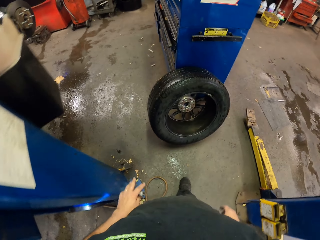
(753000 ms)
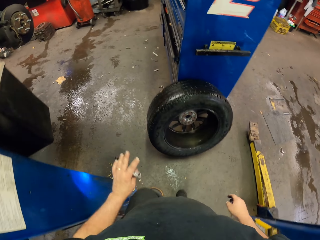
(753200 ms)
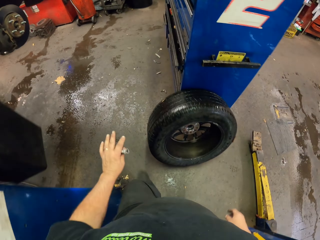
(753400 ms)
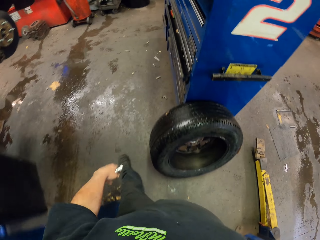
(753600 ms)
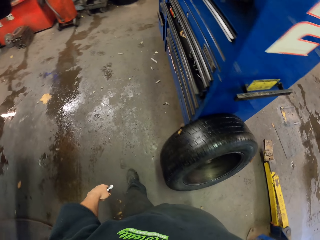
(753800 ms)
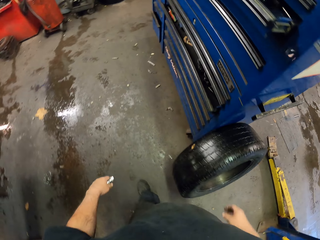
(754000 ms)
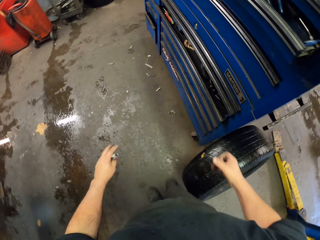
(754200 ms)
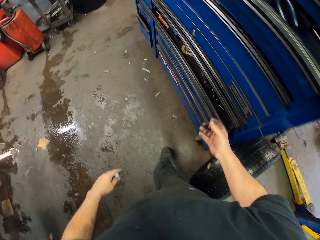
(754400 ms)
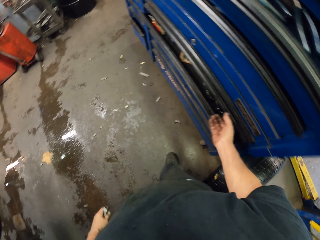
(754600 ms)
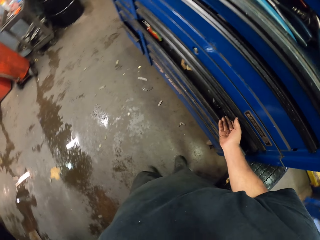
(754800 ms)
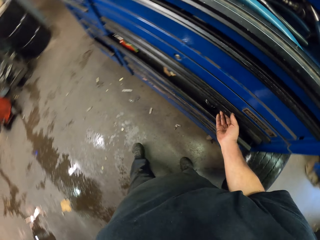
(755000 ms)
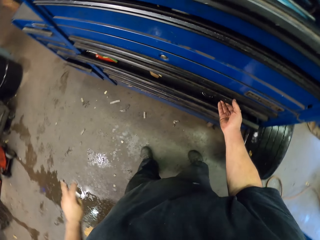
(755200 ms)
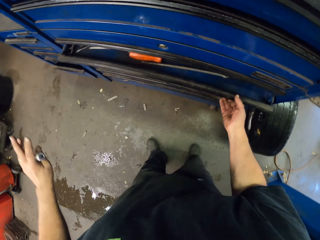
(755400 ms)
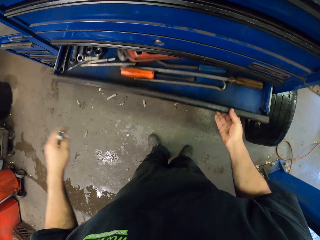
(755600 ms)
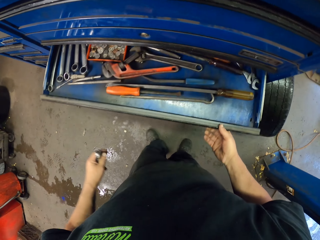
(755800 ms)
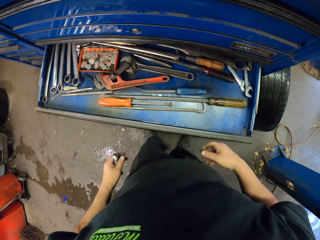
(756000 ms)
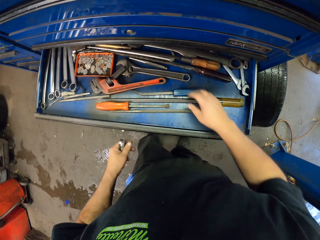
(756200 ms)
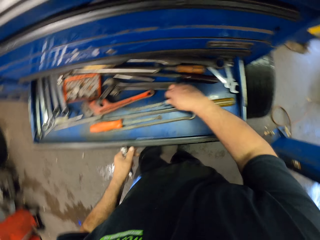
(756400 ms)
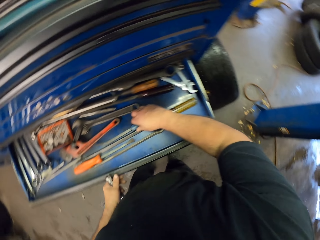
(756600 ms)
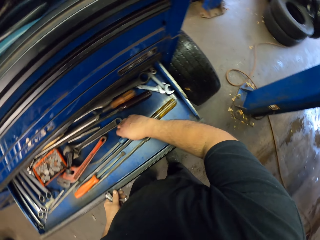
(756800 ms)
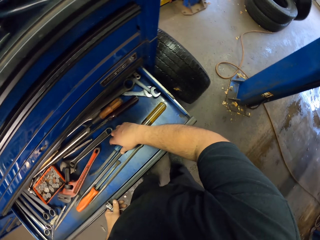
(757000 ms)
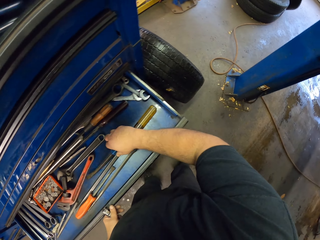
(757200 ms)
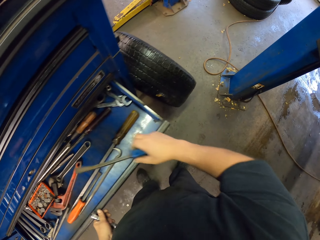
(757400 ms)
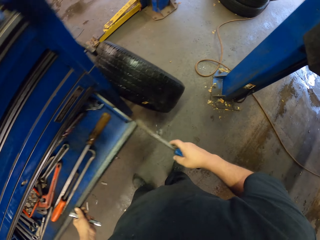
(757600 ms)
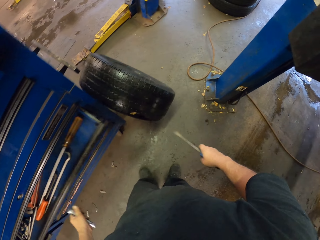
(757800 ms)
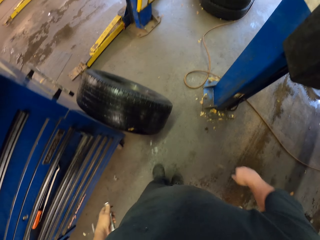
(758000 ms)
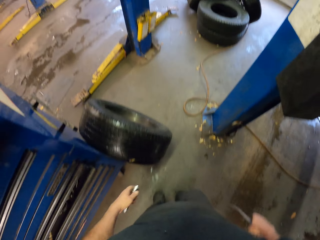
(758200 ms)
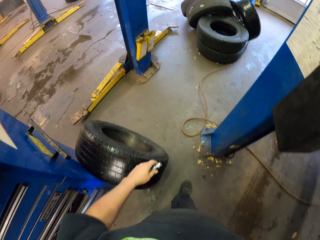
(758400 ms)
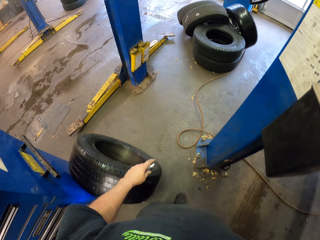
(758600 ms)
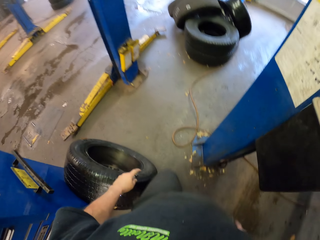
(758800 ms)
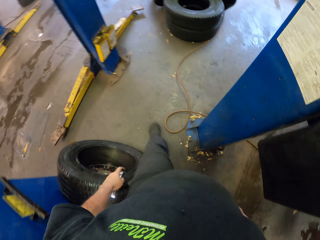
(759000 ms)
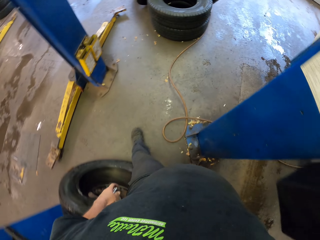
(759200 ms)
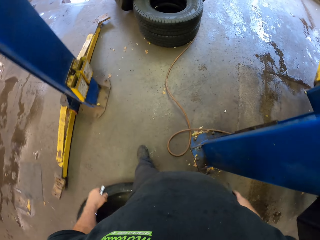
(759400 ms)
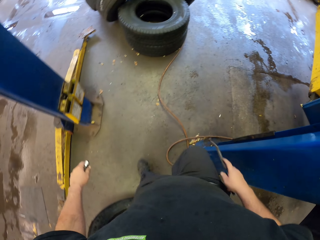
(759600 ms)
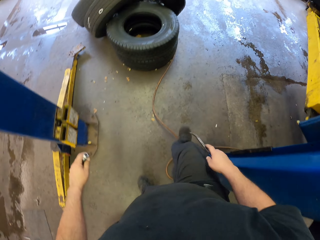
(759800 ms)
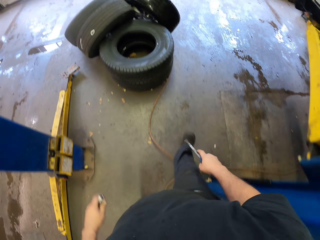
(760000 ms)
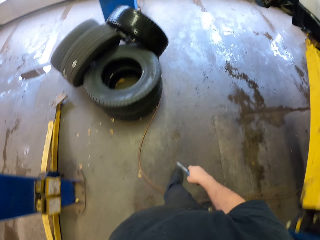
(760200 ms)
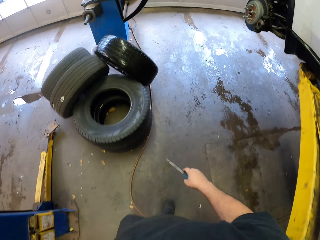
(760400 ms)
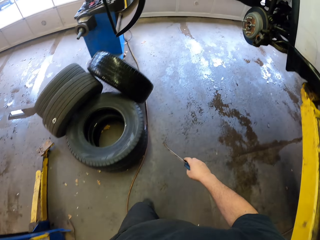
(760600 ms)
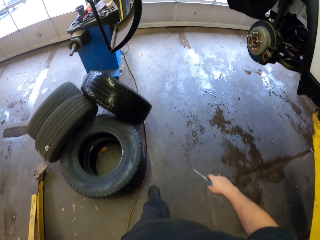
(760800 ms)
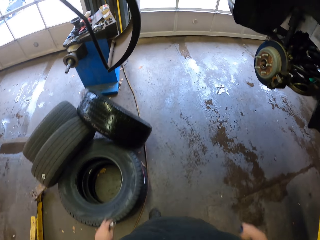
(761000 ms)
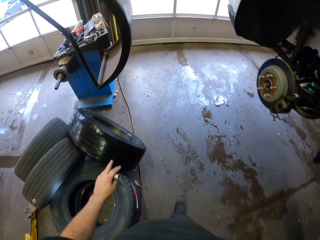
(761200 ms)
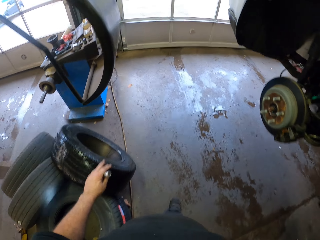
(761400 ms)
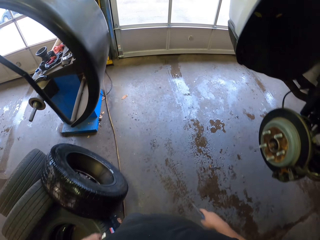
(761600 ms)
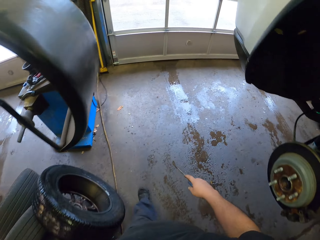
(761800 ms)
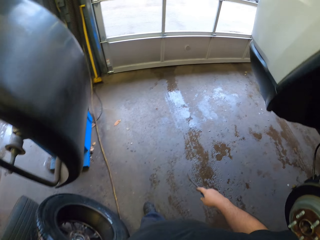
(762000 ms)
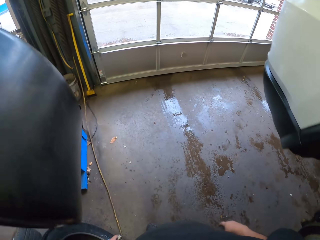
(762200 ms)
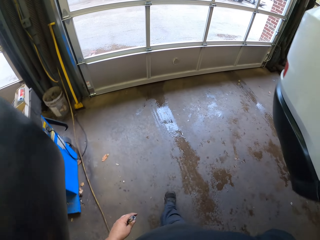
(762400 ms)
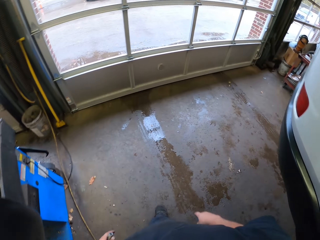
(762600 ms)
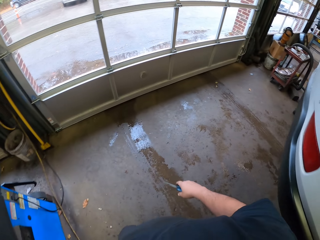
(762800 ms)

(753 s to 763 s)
The camera wearer opens the drawer. They pick a screwdriver or rasp from the drawer. They walk to the car brake.

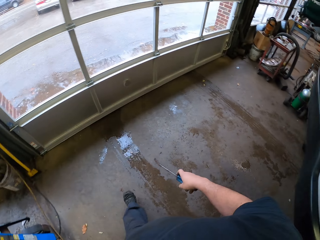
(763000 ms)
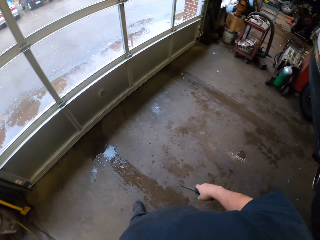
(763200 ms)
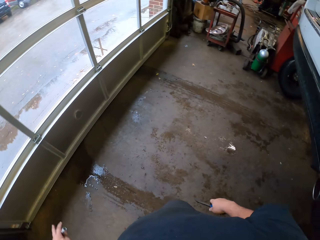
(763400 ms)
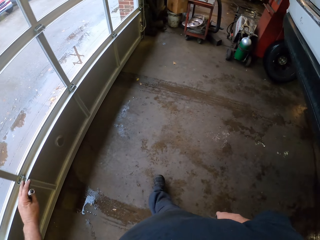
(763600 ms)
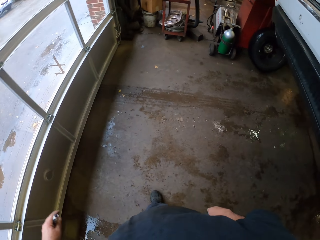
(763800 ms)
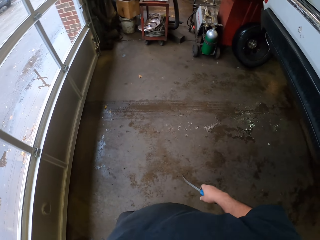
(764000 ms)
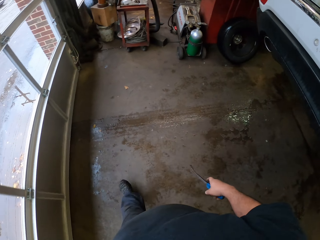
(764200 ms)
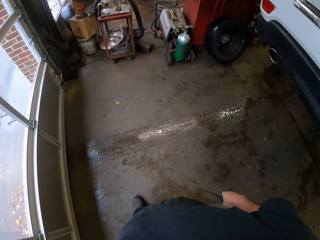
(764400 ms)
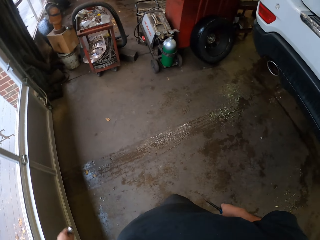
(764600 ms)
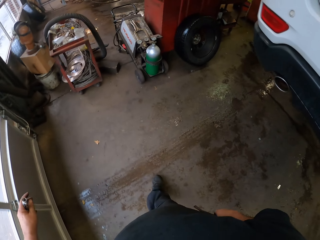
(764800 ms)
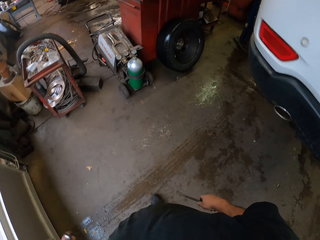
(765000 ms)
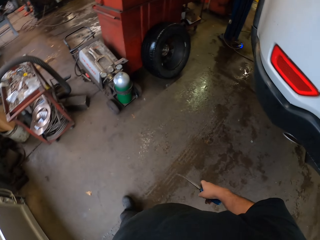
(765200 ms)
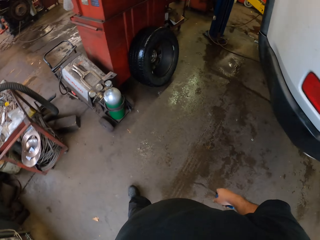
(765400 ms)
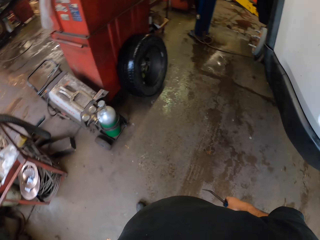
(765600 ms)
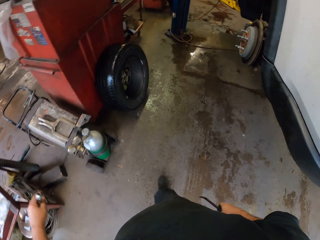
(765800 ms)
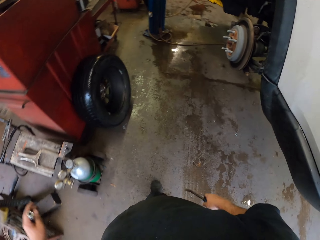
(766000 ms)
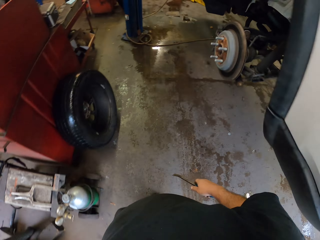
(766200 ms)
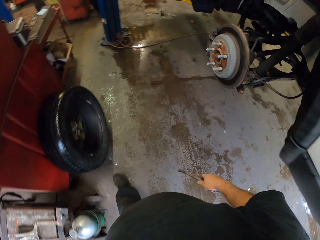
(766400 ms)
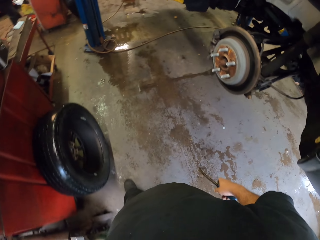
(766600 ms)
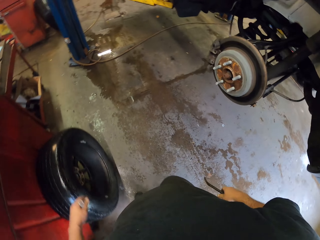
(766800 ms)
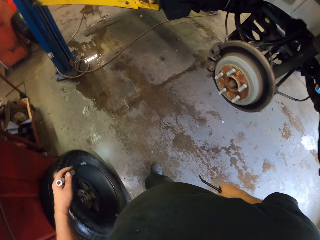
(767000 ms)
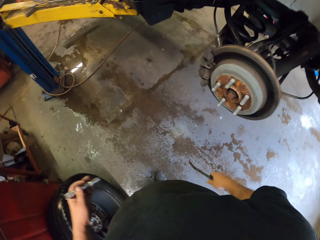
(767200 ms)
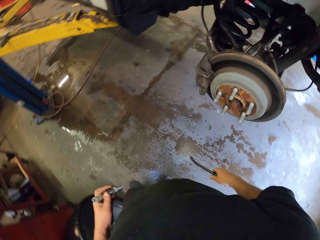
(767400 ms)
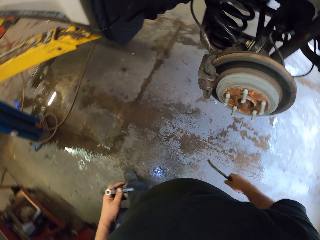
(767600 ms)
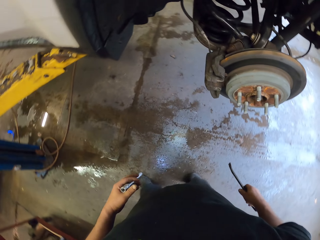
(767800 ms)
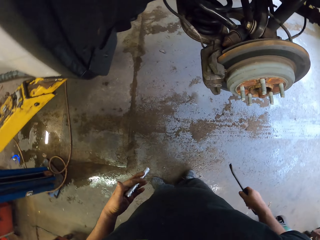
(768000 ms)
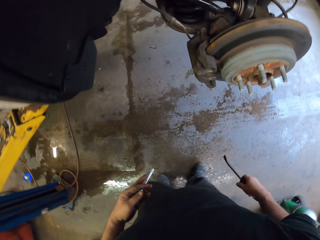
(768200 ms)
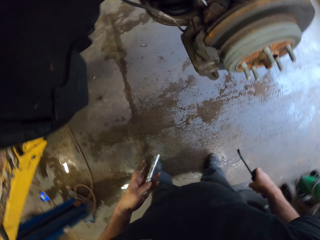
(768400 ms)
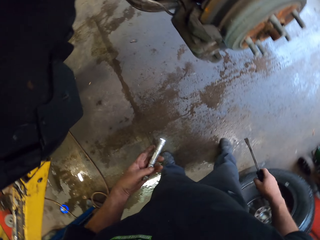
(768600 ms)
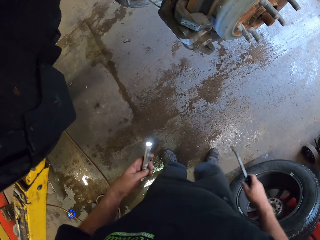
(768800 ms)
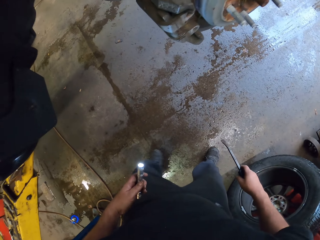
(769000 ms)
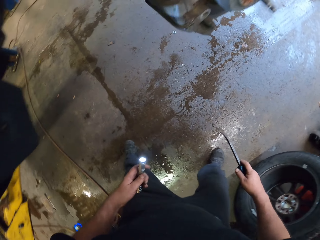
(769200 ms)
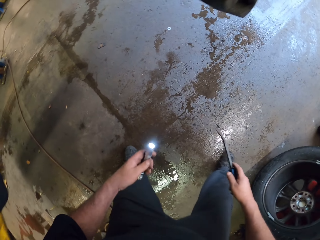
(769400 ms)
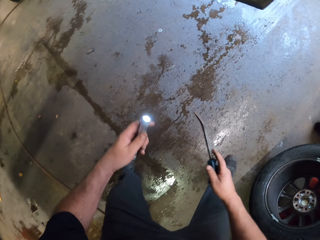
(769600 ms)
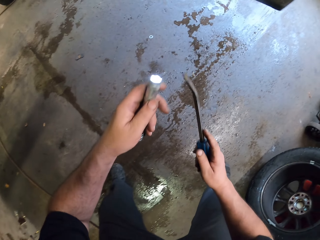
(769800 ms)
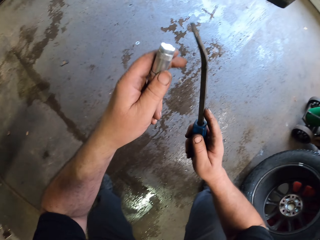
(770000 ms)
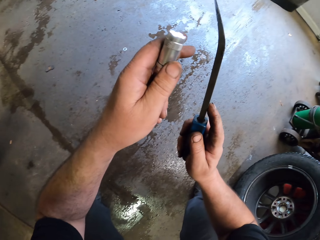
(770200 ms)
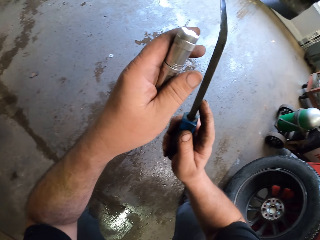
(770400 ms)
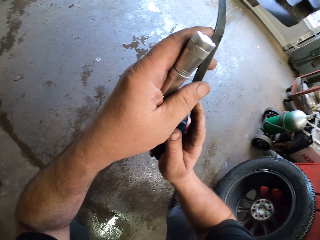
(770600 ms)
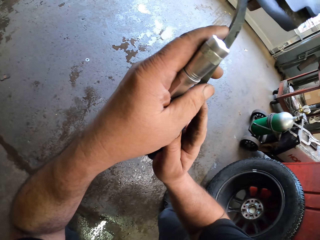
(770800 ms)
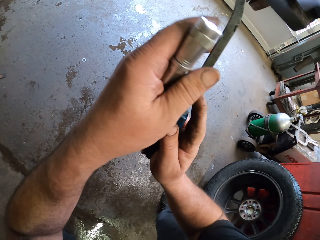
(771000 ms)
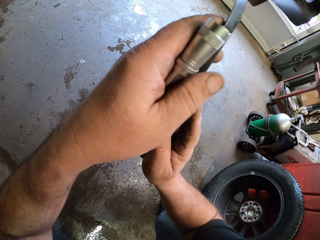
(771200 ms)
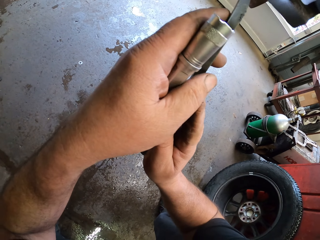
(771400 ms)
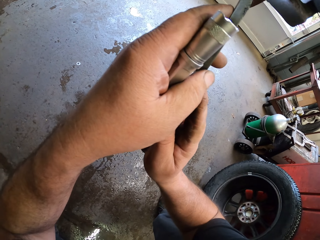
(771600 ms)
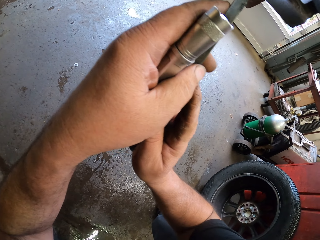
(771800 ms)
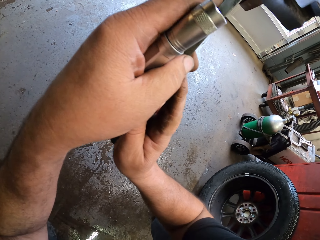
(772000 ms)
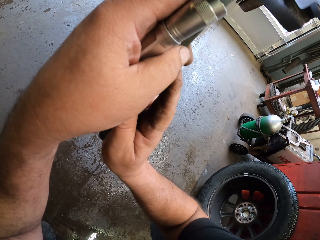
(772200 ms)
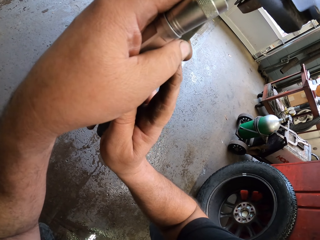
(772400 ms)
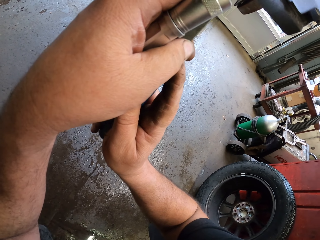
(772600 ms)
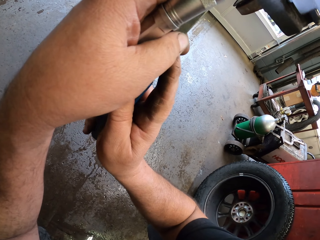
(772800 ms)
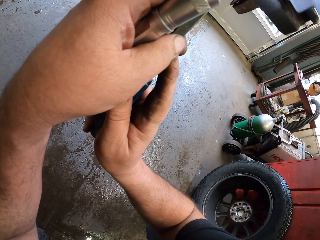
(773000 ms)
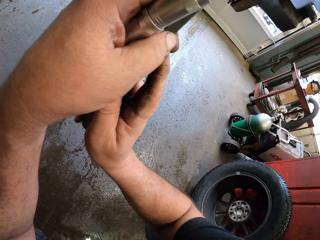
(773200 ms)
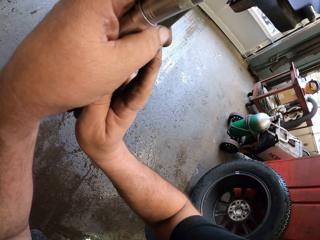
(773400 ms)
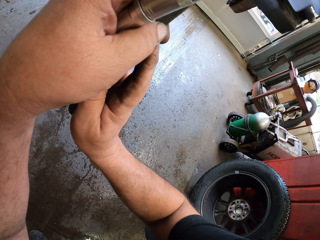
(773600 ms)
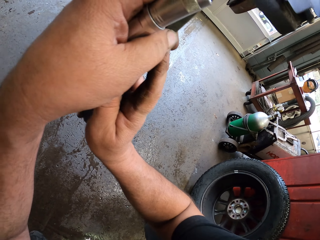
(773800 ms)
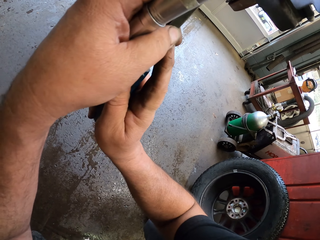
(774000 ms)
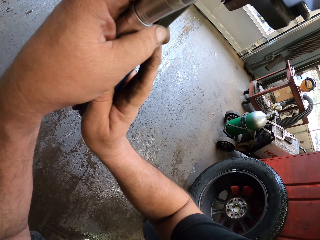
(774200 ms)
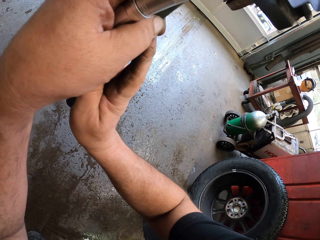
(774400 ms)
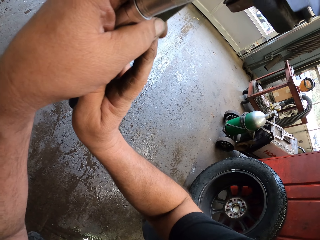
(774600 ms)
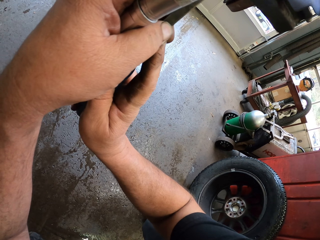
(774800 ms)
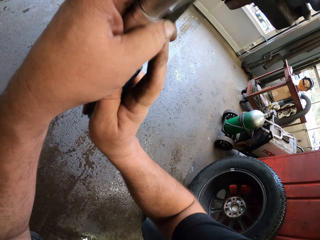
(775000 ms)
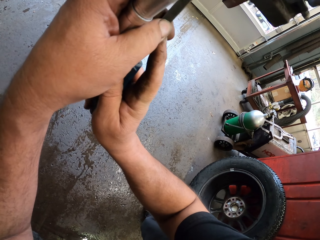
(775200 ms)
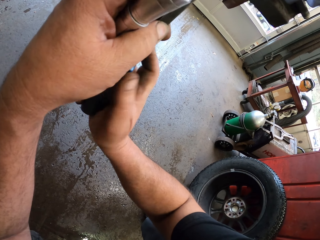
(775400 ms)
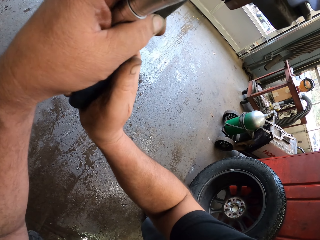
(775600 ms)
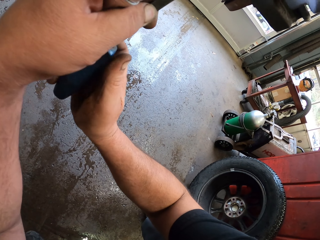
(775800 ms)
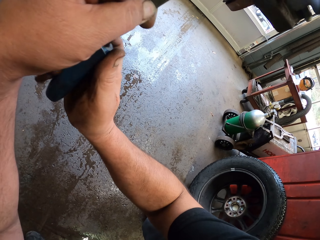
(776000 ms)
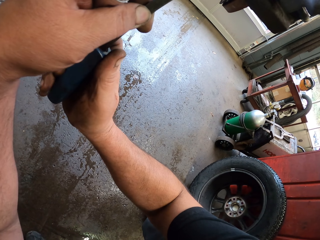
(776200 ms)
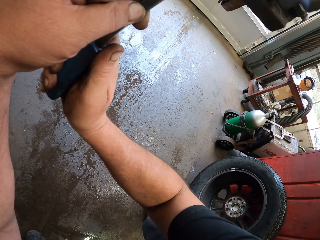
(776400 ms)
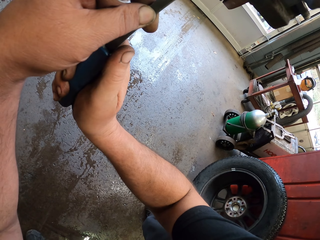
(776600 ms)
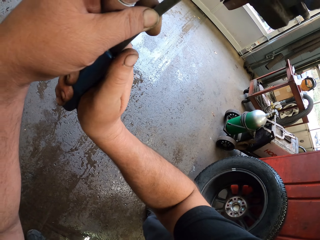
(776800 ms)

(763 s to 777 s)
The camera wearer walks around. They check on the car brake.
